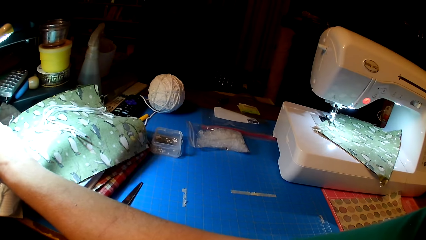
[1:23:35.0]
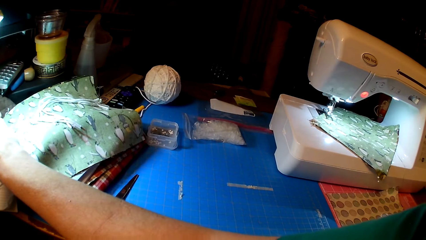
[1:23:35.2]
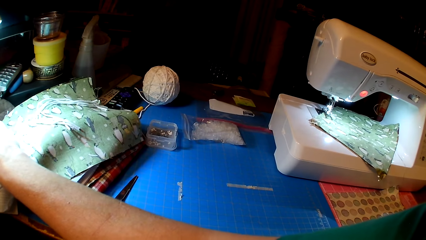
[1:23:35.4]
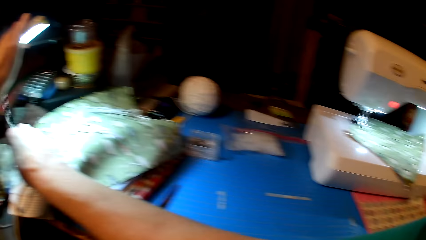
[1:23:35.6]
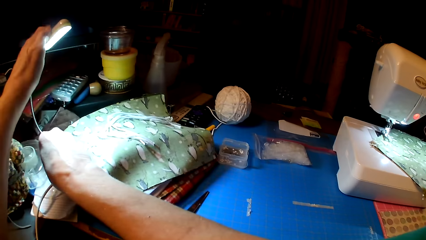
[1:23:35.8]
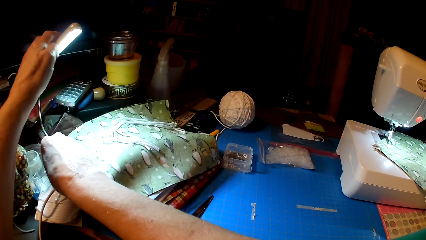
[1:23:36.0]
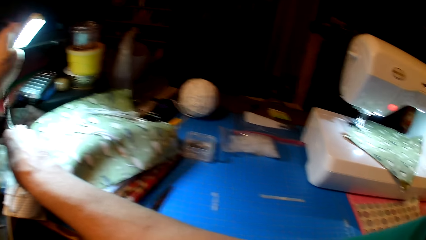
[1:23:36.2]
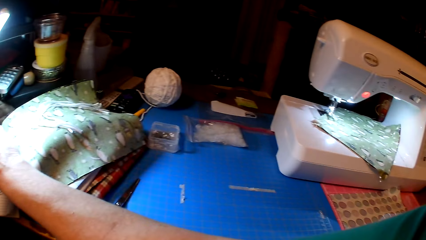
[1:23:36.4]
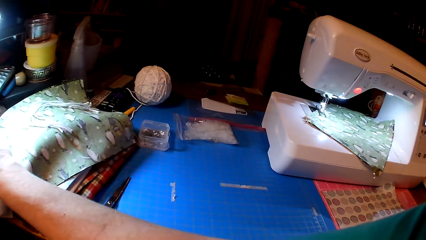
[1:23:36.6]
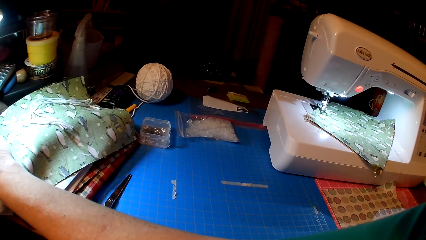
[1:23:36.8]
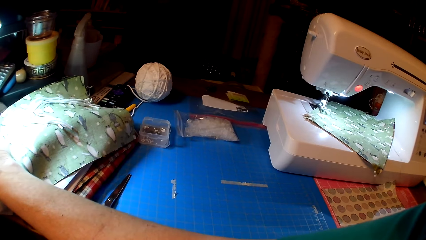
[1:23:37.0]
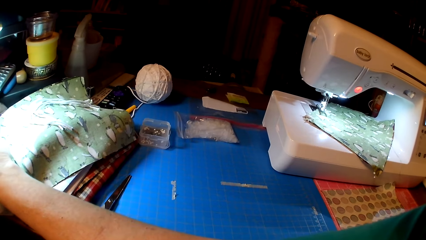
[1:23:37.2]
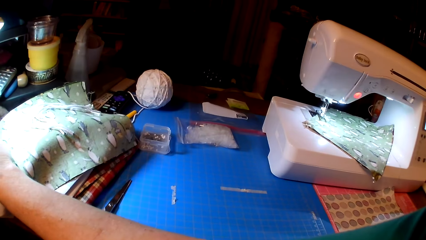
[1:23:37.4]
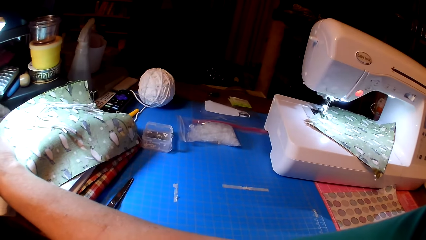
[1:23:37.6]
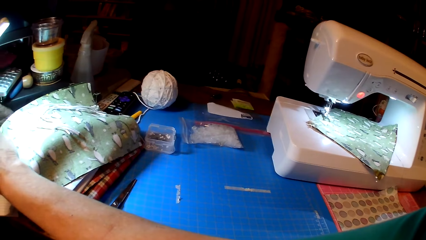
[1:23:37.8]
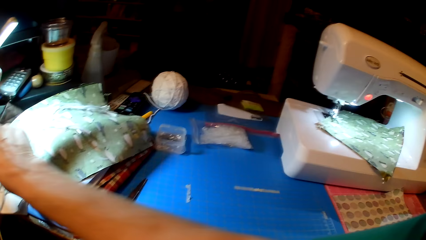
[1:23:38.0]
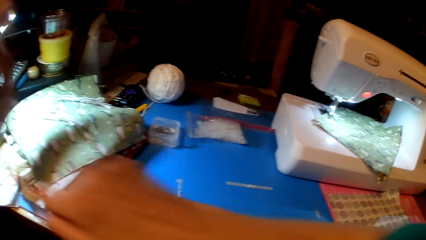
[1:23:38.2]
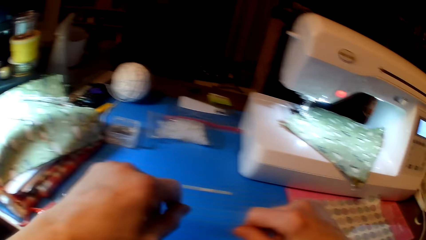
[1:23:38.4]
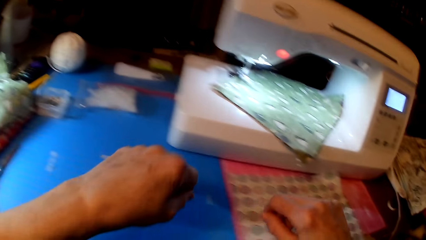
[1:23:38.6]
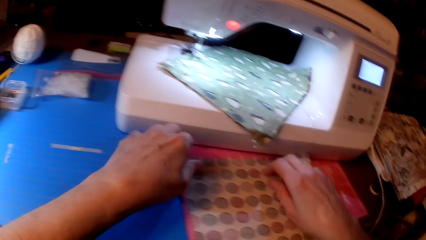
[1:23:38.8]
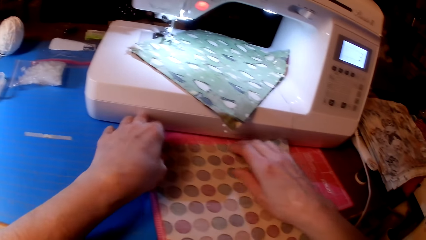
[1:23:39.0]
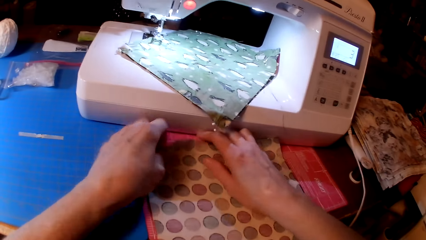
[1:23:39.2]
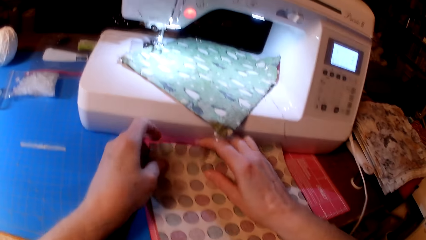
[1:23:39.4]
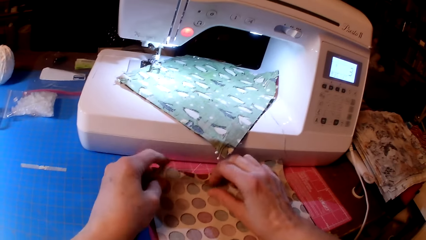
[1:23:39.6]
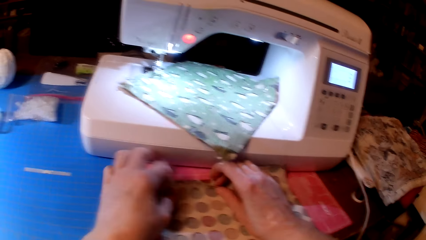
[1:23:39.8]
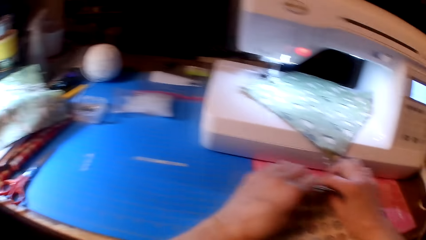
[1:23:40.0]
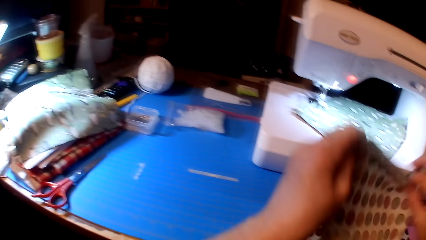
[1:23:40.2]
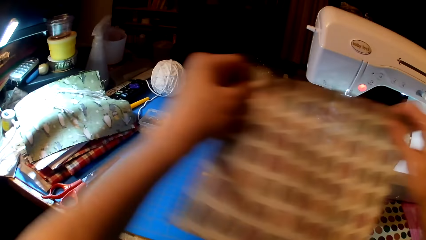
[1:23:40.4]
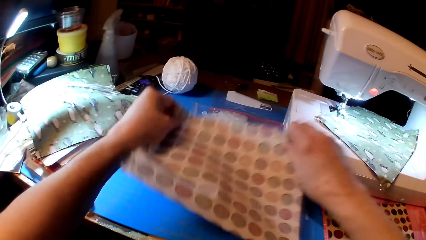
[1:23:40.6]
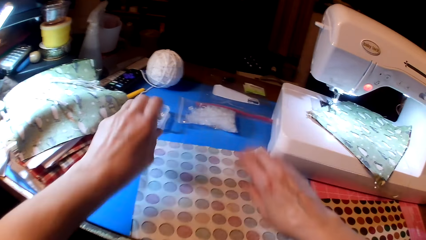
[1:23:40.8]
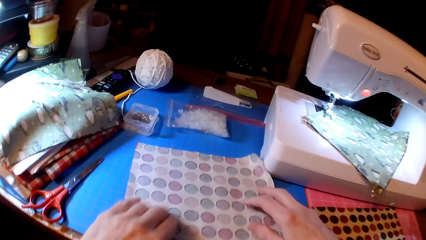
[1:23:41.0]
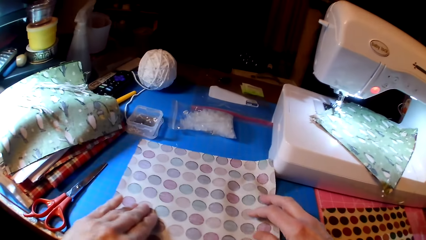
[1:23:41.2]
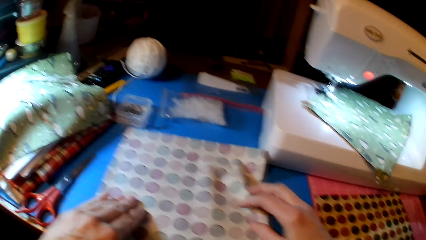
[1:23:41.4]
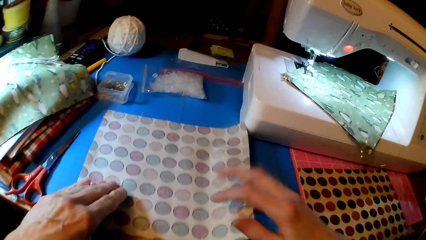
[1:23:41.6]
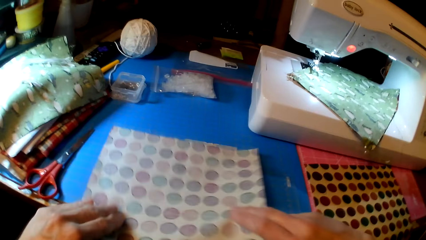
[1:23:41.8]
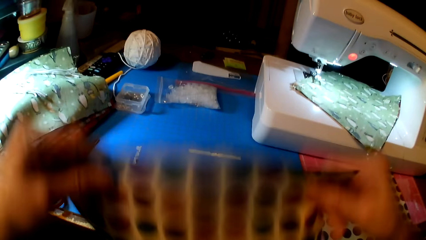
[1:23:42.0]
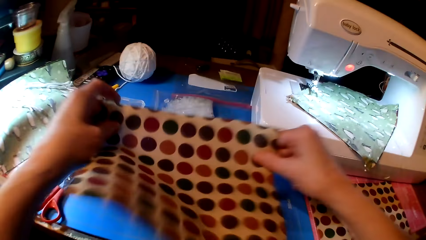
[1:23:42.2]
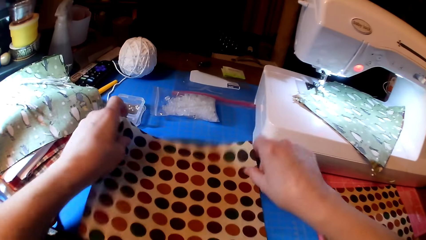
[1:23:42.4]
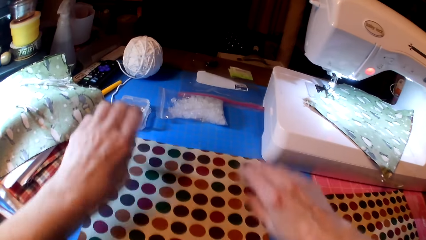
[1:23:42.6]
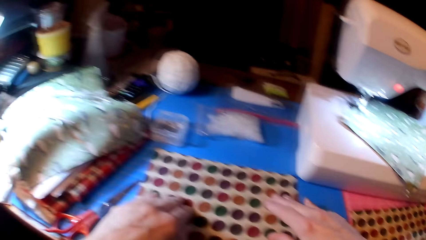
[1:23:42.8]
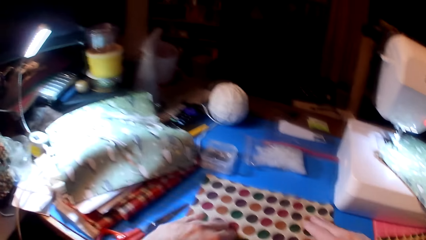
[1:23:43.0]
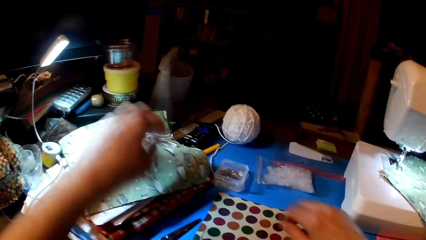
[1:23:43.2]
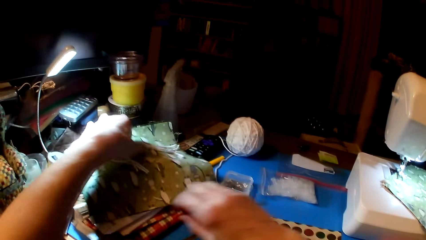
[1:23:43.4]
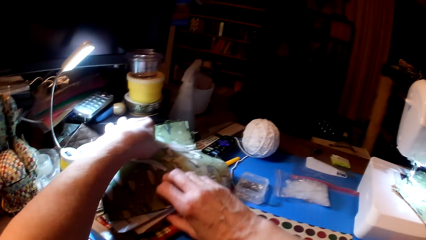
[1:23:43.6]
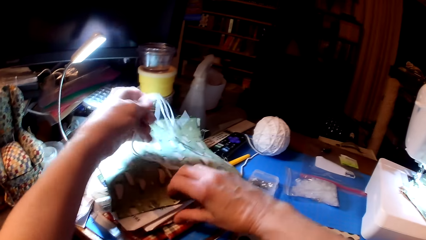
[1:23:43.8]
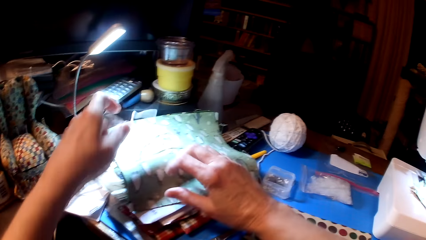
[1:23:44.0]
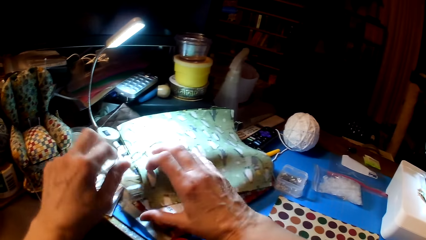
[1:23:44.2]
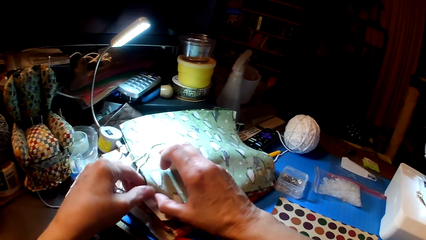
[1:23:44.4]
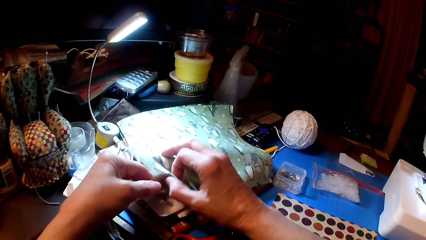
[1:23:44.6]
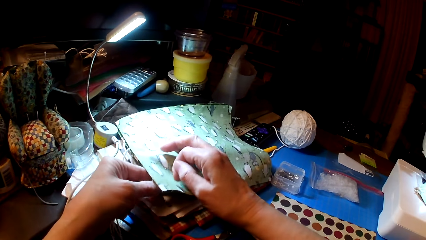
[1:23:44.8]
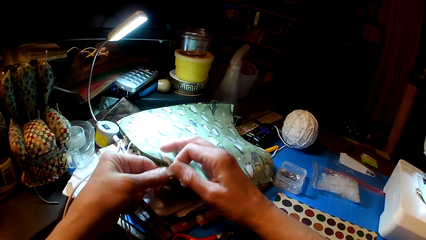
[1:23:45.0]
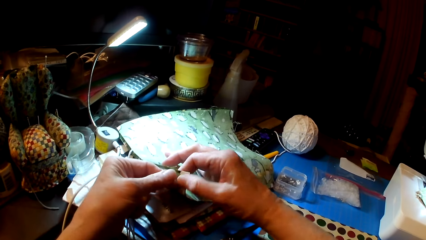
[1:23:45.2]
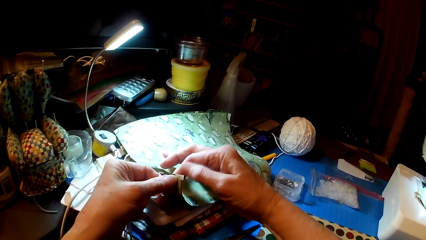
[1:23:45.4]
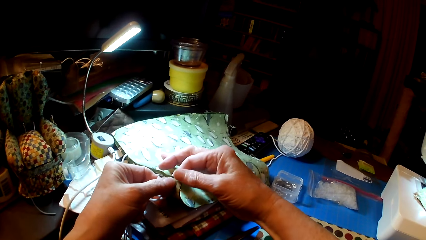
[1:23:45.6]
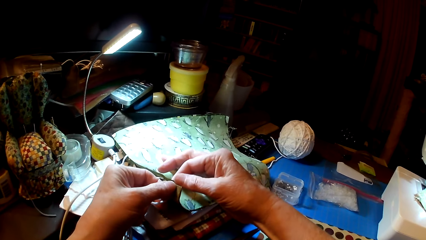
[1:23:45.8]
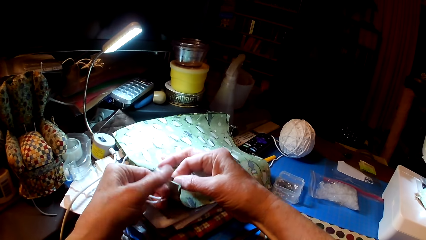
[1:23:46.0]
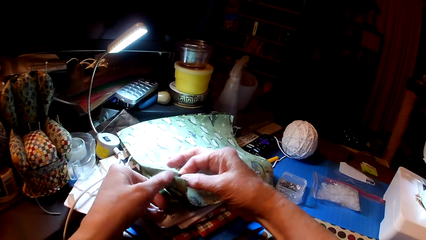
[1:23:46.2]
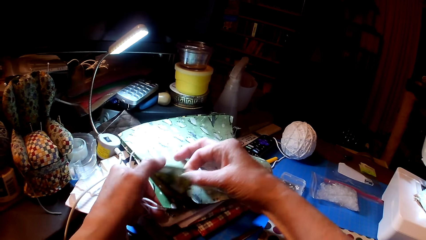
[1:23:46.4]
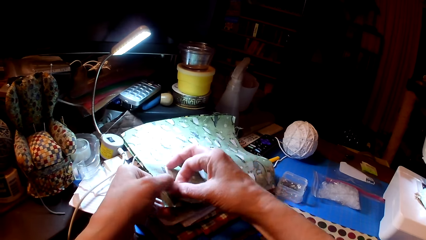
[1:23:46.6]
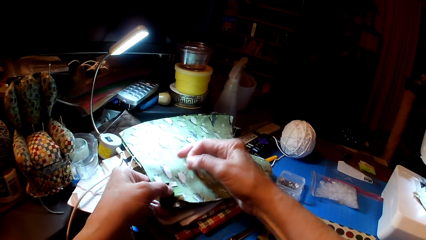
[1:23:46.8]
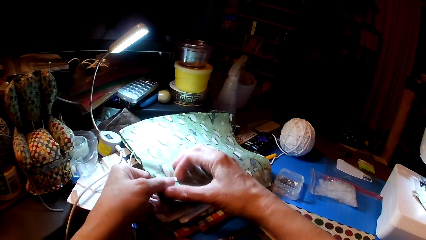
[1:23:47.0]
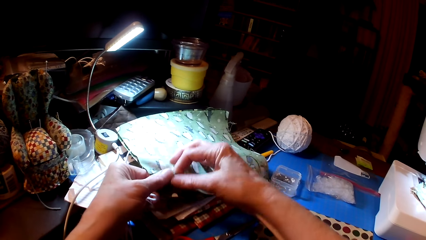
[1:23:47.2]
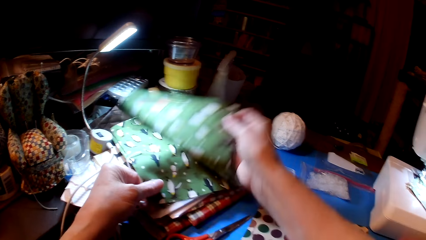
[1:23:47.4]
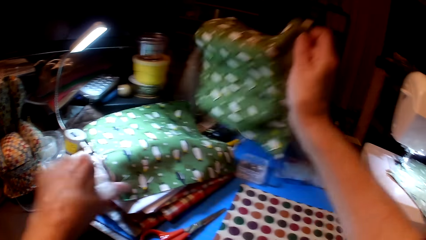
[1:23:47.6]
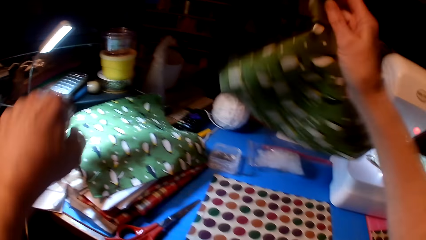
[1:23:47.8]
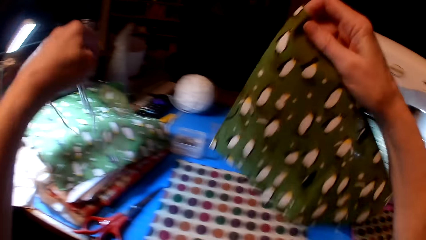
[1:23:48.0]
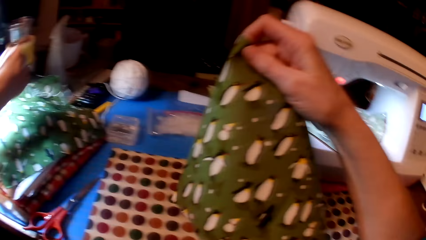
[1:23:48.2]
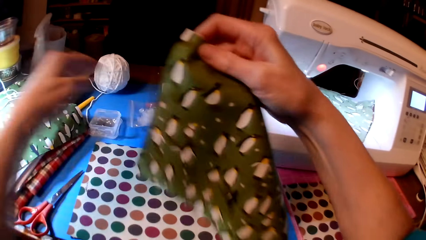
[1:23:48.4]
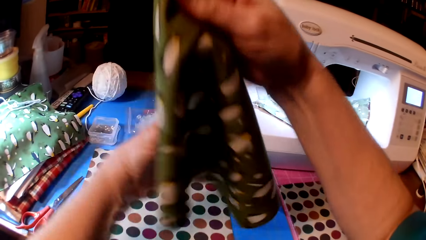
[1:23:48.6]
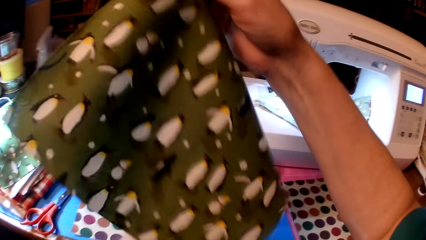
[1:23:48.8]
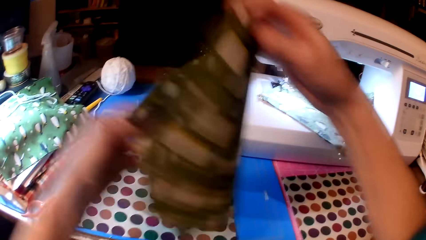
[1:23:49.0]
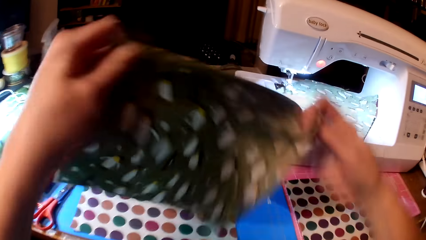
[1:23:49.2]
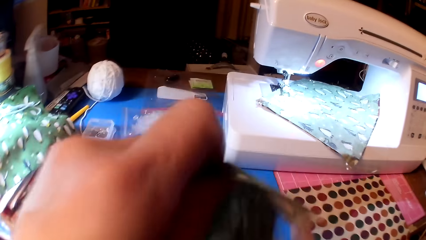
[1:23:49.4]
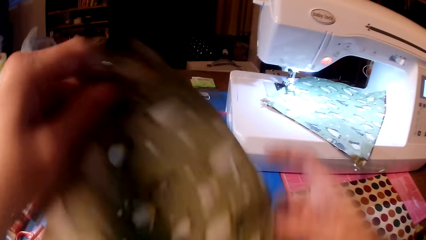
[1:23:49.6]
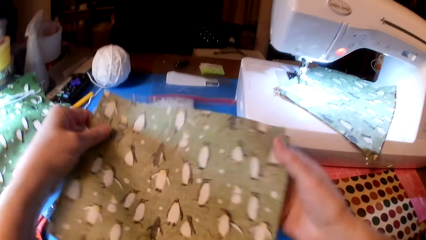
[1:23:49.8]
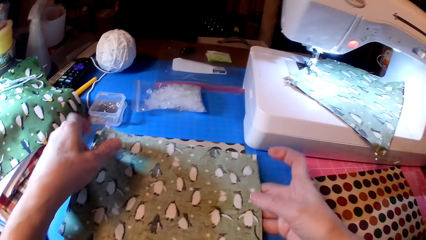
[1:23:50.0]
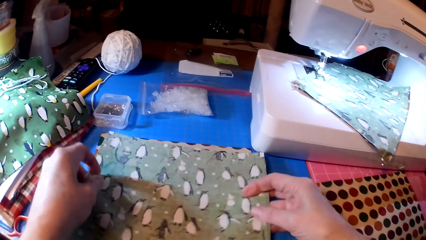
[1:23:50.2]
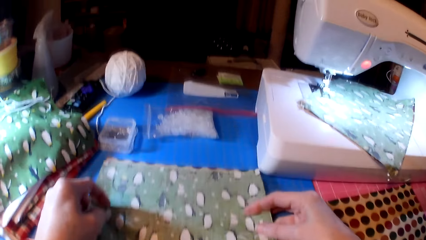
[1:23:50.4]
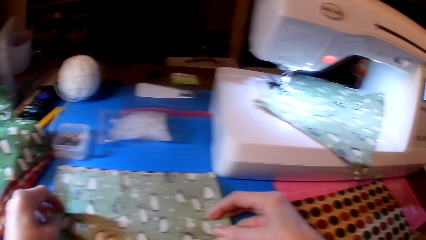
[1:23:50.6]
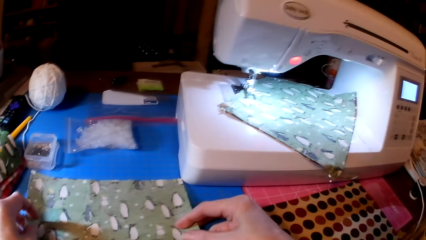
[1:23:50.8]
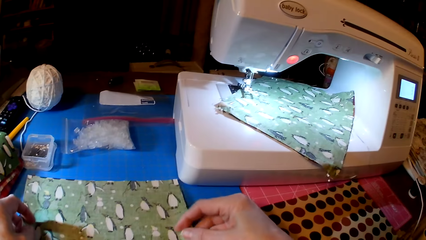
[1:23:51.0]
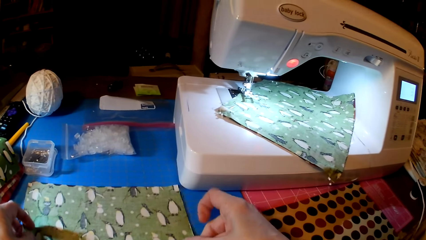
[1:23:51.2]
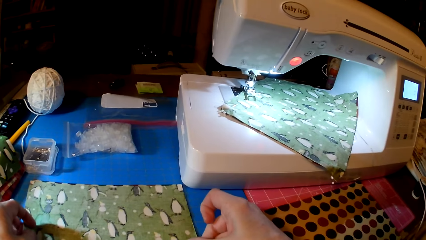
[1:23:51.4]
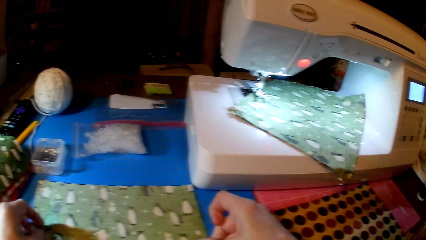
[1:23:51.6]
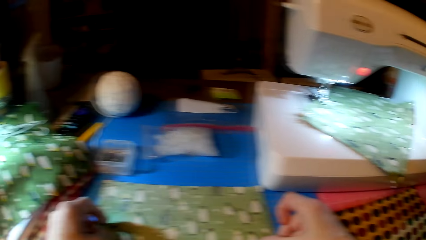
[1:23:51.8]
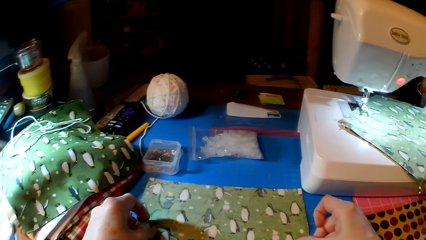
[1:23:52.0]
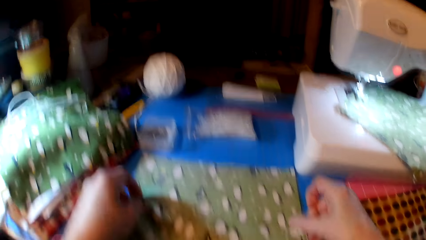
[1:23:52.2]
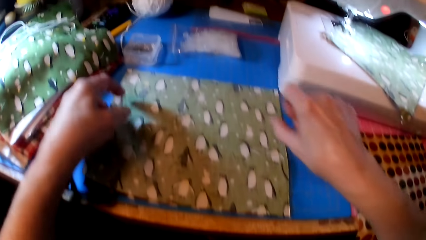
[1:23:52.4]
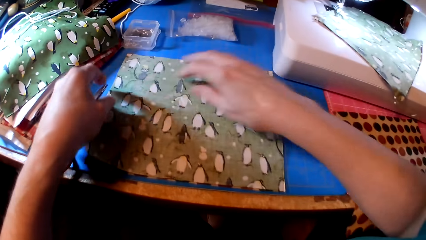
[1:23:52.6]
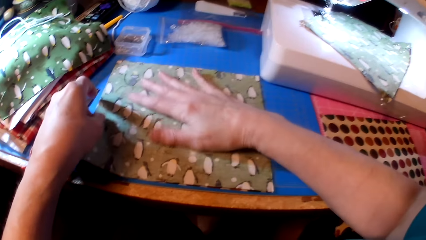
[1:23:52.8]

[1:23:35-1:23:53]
The camera wearer bends the torch. They pick a fabric. They put the fabric on the table. They pick the fabric. They pick the yarn. They pick the fabric. They put the fabric on the table.
